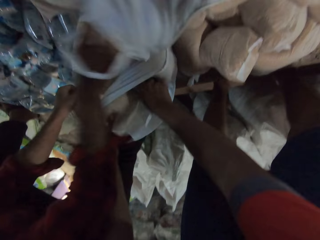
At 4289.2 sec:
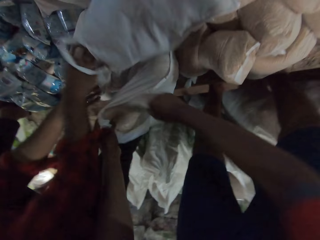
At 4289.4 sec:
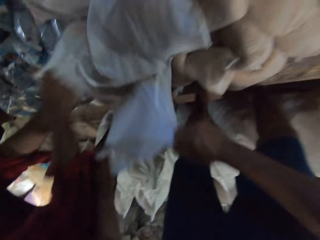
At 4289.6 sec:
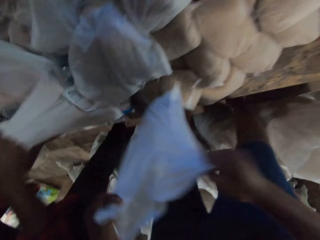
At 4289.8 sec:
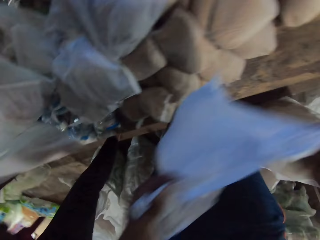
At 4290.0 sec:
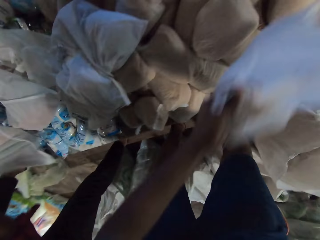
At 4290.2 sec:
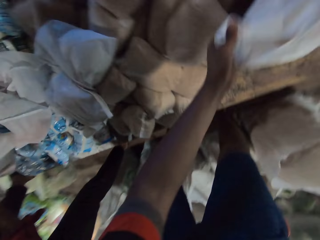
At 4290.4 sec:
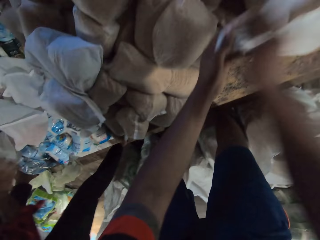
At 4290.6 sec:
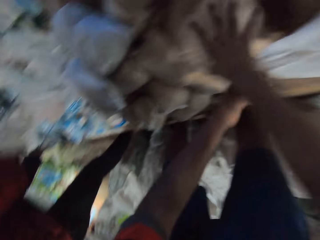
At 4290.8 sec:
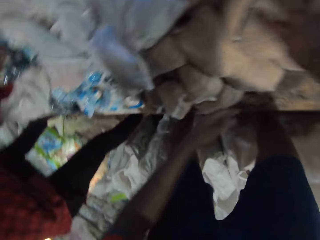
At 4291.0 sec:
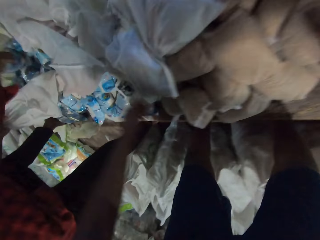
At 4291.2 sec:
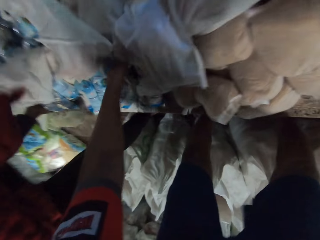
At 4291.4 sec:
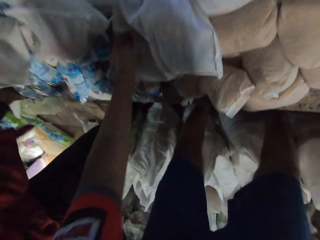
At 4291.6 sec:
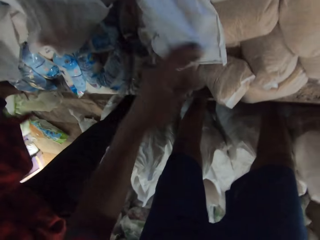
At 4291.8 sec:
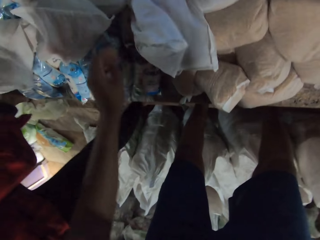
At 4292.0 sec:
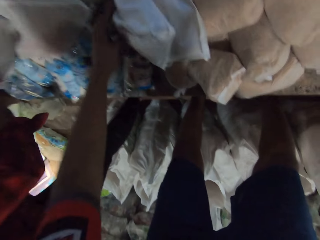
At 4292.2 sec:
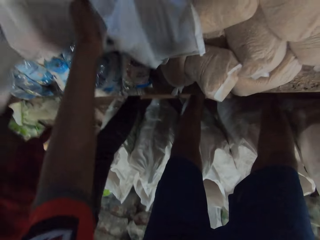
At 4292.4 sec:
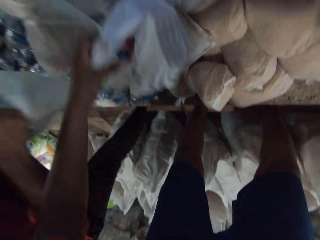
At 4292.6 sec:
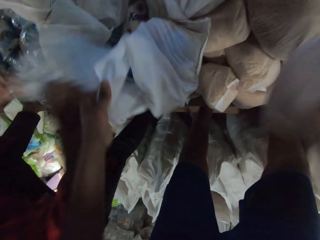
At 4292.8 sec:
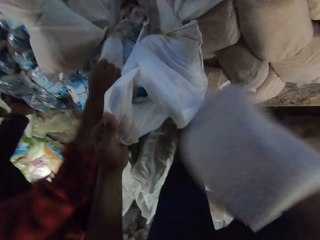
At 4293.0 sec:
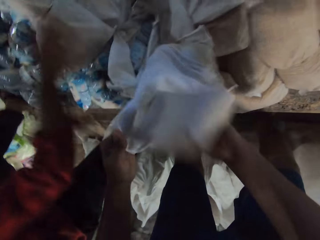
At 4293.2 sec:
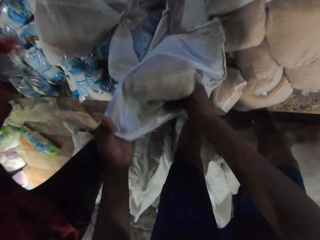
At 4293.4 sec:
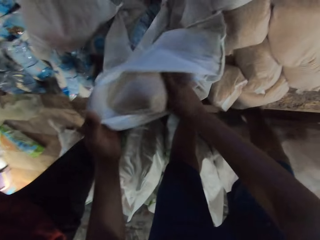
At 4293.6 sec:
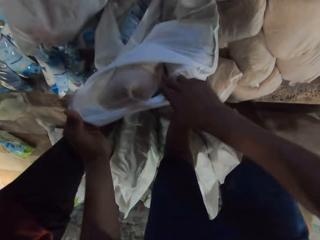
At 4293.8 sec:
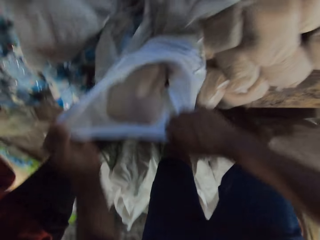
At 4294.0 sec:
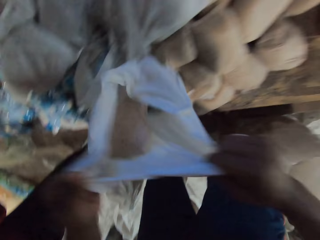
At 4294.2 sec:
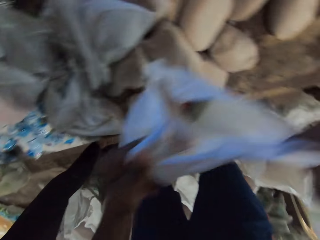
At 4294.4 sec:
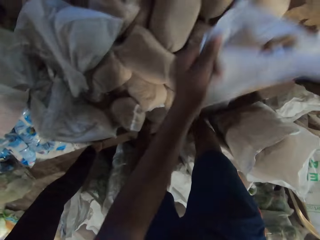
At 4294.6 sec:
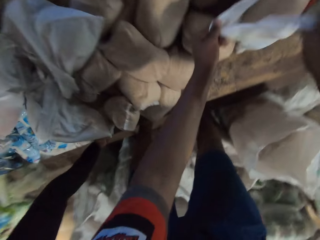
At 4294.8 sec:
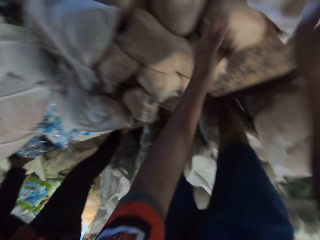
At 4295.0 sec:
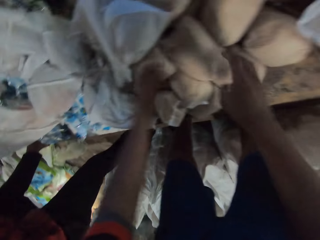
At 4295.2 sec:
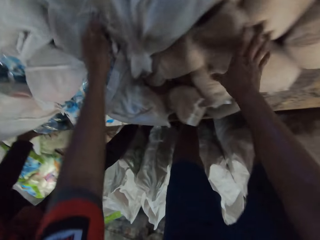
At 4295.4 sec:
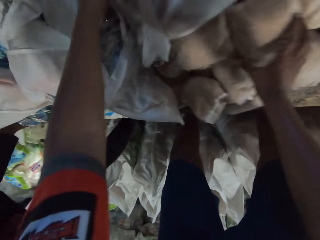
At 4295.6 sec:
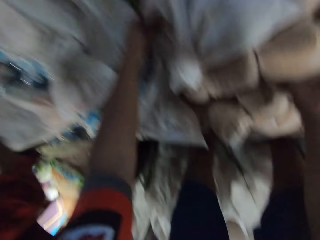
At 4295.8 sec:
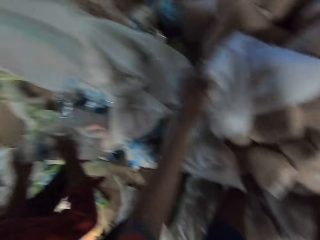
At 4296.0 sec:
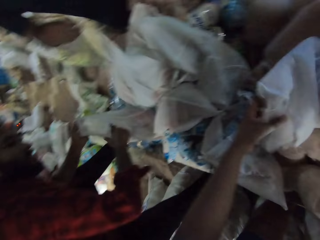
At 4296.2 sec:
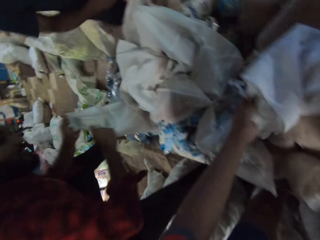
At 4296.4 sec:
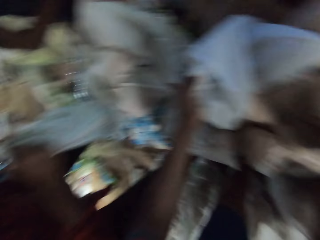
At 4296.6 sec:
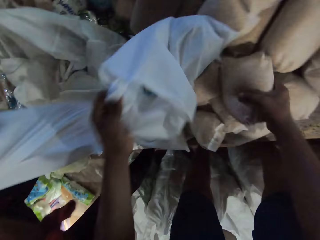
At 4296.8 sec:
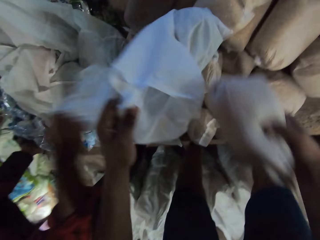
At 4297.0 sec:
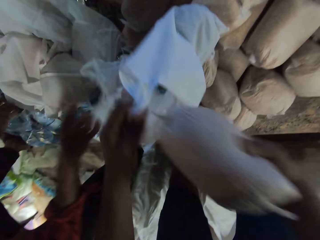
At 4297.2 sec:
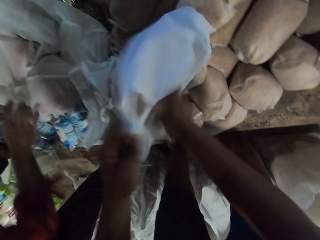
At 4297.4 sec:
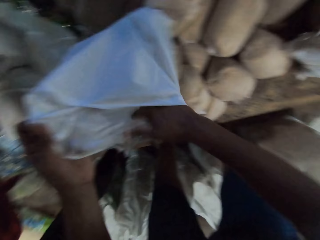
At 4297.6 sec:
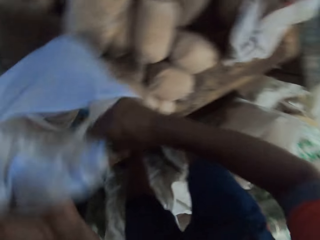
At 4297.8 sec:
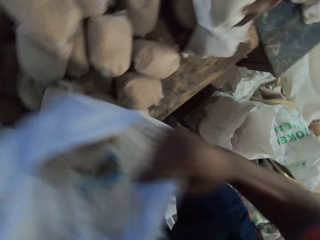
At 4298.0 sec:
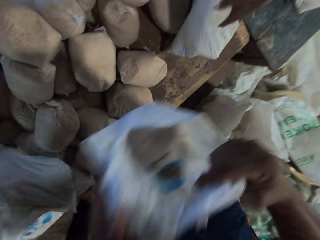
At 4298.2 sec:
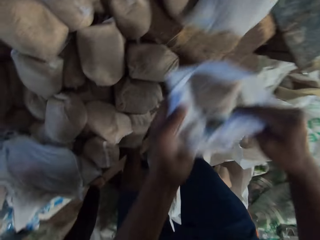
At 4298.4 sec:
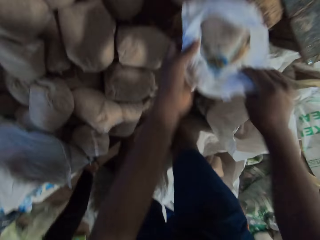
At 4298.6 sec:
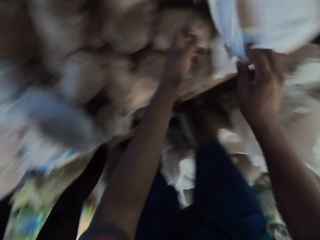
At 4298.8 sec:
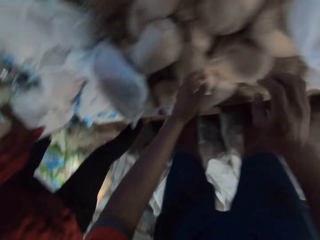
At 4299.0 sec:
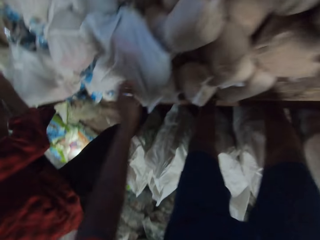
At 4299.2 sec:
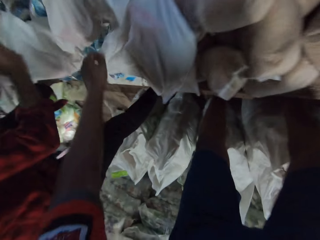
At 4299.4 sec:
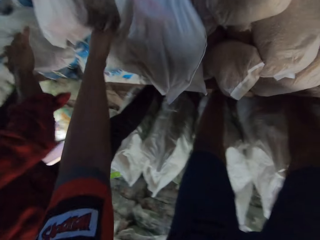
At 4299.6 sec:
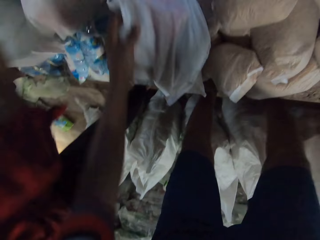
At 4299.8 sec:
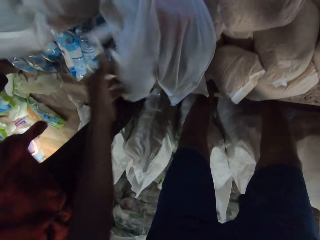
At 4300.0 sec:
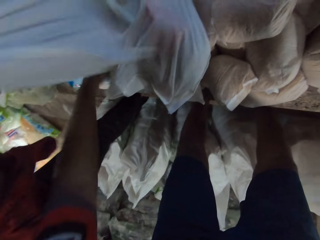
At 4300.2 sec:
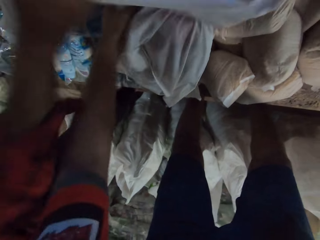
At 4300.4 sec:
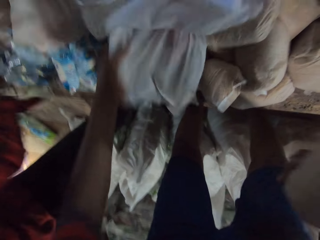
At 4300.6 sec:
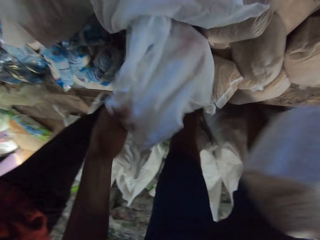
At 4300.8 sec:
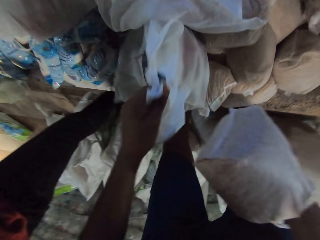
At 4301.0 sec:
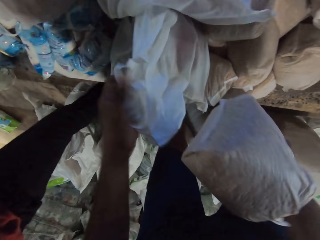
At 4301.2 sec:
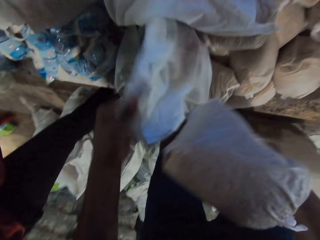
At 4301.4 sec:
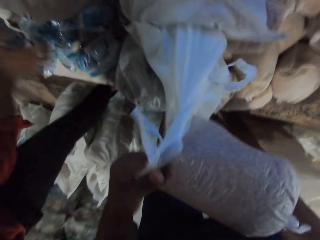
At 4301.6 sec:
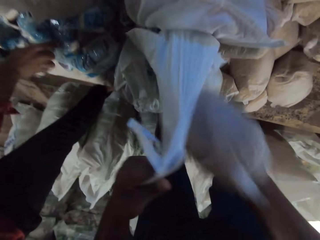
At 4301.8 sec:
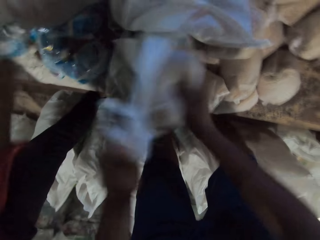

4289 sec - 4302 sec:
A man places the bag on the table with his right hand. The camera wearer lifts the bag from the table with both hands. The man picks up the bag from the table with his right hand. Another man places a bag on the table with his right hand. The first man places the bag on the table with his right hand. The camera wearer places the bag on the table with both hands. A third man picks up the package bag. The camera wearer holds a bag of broken wheat on the table with his right hand. The first man picks up a bag of salt from the table with his right hand. The camera wearer picks up something. He holds the bag on the table in his left hand. The first man picks up the bag from the table with his right hand and places the bag on the table with his right hand. The camera wearer places the bag of broken wheat in the bag with his right hand. He lifts the bag from the table with both hands. The third man picks up the package bag. The camera wearer places the bag on the table with both hands. He holds the bag of broken wheat on the table with his right hand. He picks up something. He holds the bag on the table in his left hand. The first man picks up a bag from the table with both hands. The second man places a bag on the table with his right hand. The first man places the bag on the table with his right hand. The camera wearer places the bag of broken wheat in the bag with his right hand. The first man picks up the bag from the table with both hands. The camera wearer lifts the bag from the table with both hands. The third man places a bag of flour in the bag with his right hand and lifts the bag from the table with both hands. The camera wearer places the bag on the table with both hands. He holds the bag of broken wheat on the table with his right hand. The first man picks up the bag from the table with both hands. The camera wearer holds the bag on the table in his left hand. The first man places the bag on the table with his right hand. The camera wearer places the bag of broken wheat in the bag with his right hand.

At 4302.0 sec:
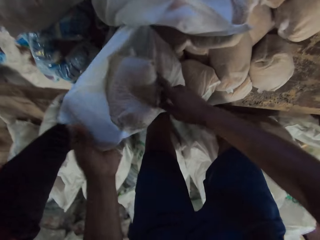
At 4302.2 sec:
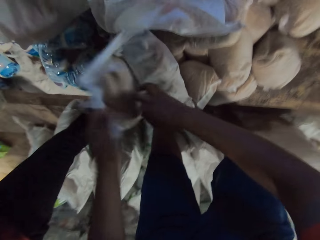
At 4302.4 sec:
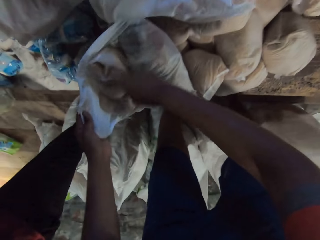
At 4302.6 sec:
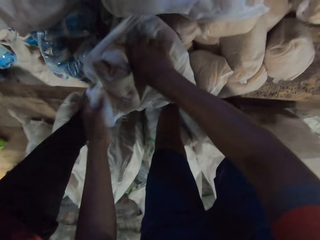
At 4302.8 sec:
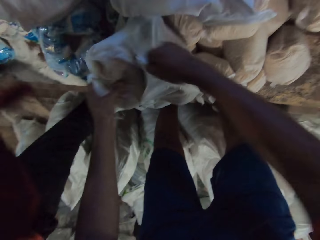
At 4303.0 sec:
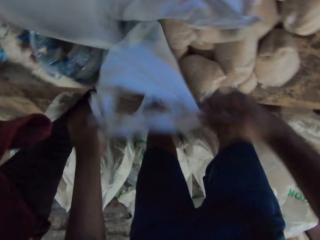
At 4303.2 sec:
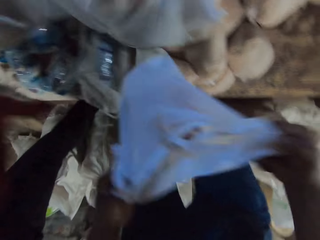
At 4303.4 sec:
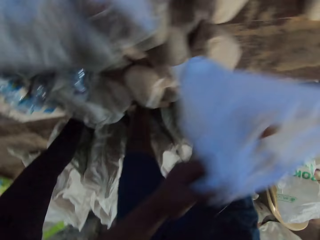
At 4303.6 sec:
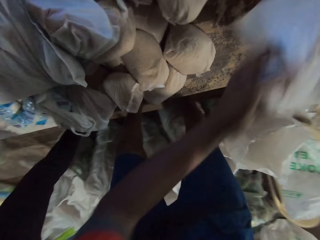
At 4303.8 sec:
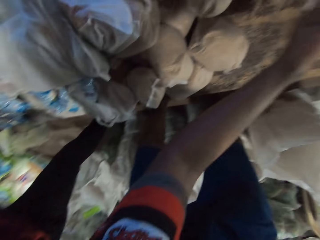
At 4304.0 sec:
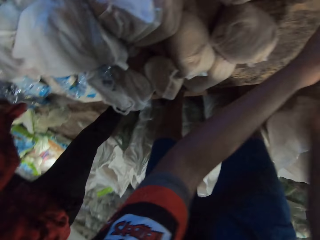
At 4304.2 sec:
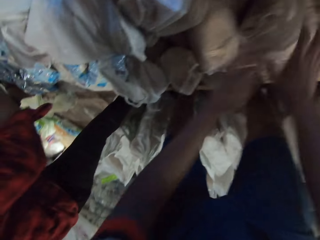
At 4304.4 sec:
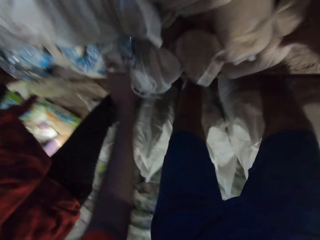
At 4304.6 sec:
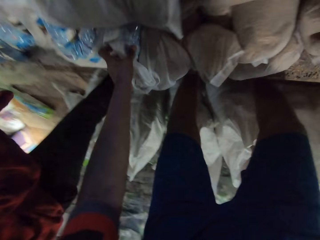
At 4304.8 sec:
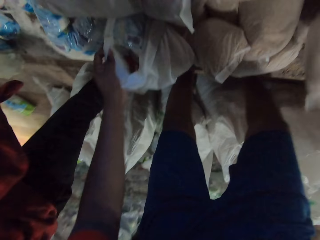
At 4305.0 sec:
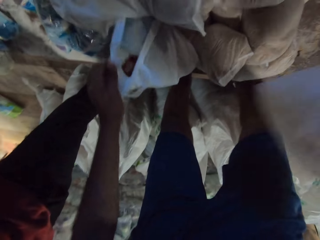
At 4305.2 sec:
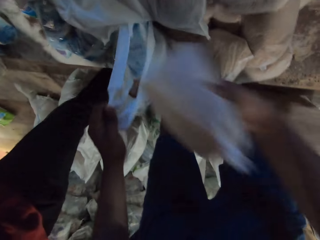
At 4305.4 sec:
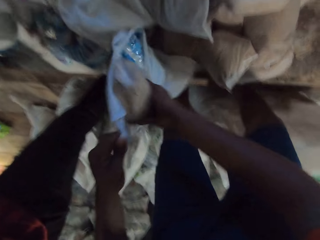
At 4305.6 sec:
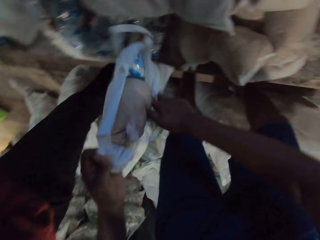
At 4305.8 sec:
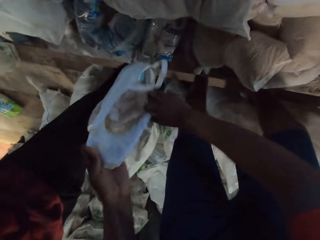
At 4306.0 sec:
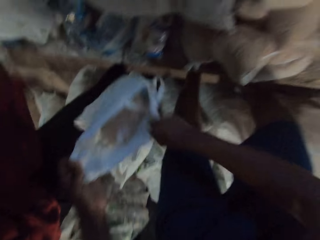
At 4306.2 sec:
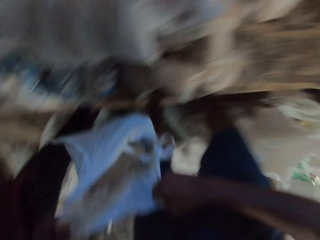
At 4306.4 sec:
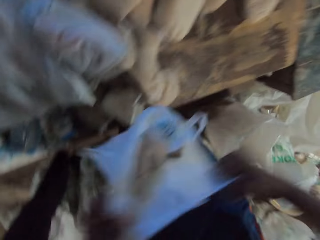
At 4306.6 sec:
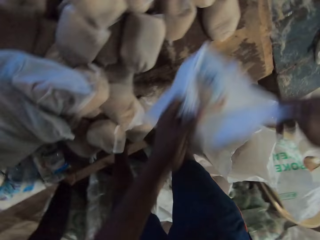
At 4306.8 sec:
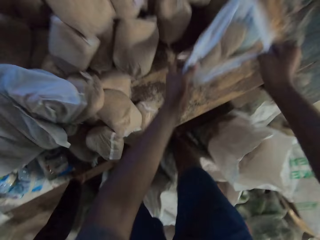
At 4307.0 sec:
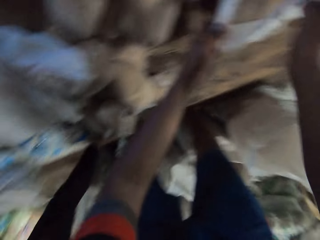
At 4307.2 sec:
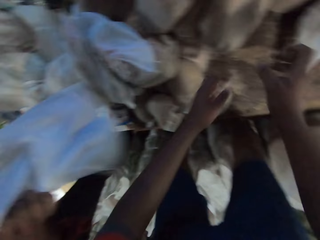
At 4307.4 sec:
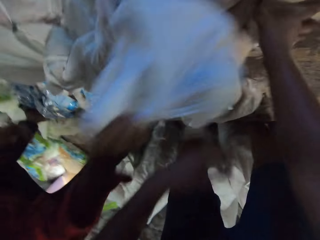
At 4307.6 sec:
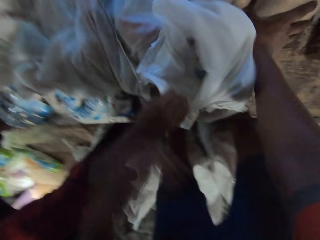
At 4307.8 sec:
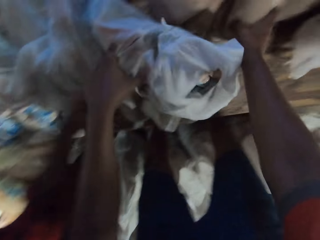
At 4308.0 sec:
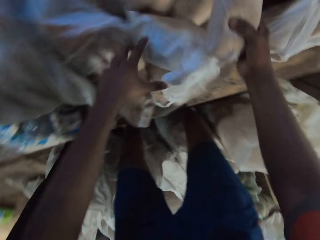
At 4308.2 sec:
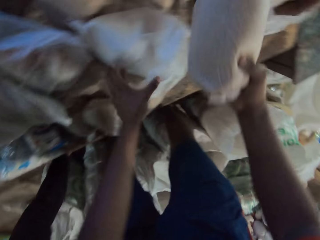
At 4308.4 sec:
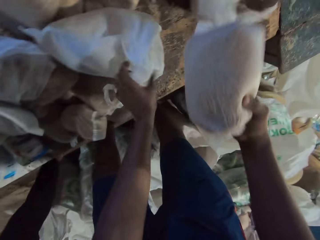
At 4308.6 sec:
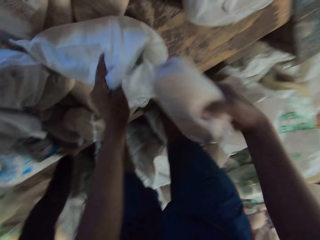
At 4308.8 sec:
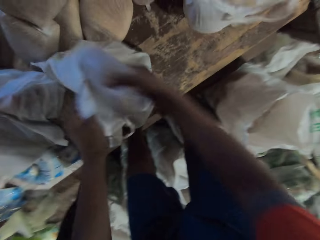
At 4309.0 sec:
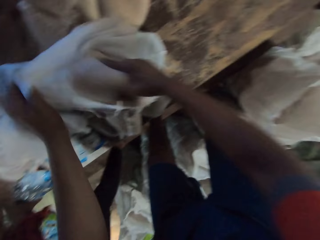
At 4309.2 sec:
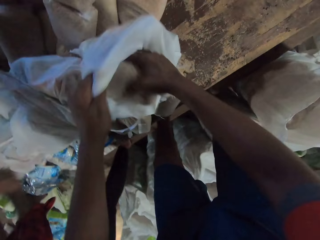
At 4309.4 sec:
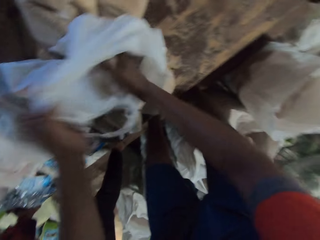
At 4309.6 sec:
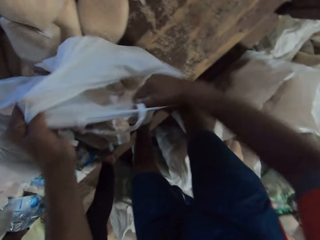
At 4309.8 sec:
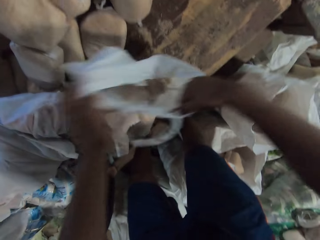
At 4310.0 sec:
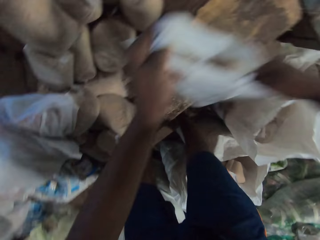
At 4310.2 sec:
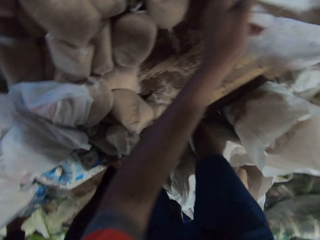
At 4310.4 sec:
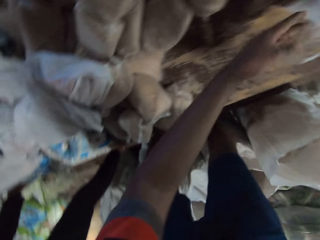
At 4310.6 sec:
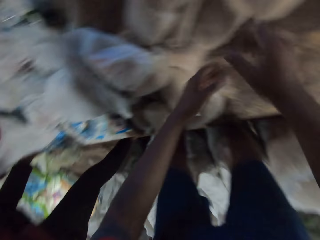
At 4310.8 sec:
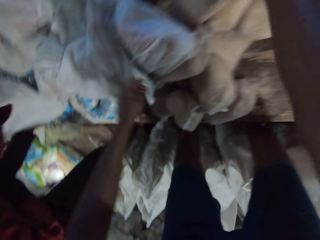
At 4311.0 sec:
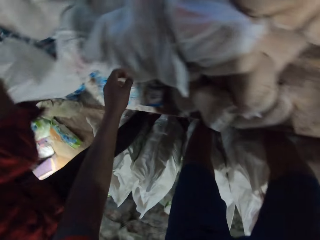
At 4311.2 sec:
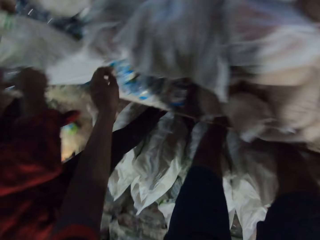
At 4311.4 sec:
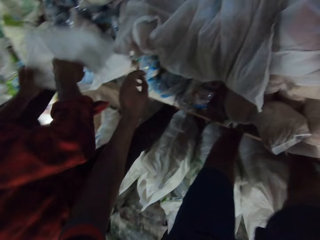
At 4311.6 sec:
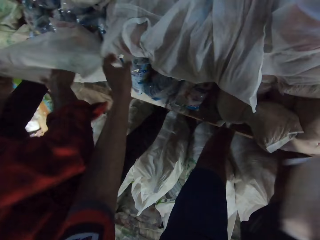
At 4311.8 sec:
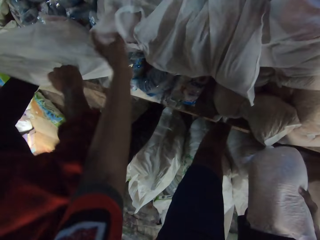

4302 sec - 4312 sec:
A man picks up a bag of salt from the table with his right hand. The camera wearer lifts the bag from the table with both hands. The man places the bag on the table with his left hand. The camera wearer places the bag on the table with both hands. He picks up a bag of broken wheat from the table with his right hand. He holds the bag on the table in his left hand. He places the bag of broken wheat in the bag with his right hand. He lifts the bag from the table with both hands. He places the bag on the table with both hands. The man places the bag on the table with his right hand. The camera wearer picks up the bag of broken wheat from the table with his right hand. He holds the bag on the table in his left hand. Another man places a bag of flour in the bag with his left hand. The camera wearer places the bag of broken wheat in the bag with his right hand. The other man lifts the bag from the table with both hands. The first man picks up a bag from the table with his right hand. The camera wearer lifts the bag from the table with both hands. He places the bag on the table with both hands. He picks up something. The first man places the bag of salt in the bag with his right hand.
